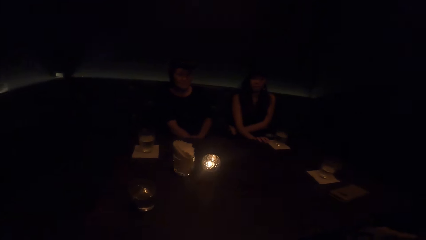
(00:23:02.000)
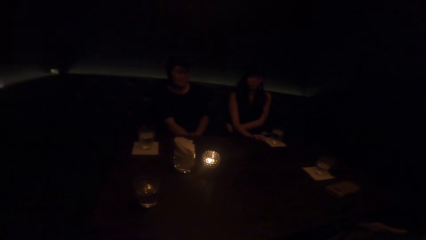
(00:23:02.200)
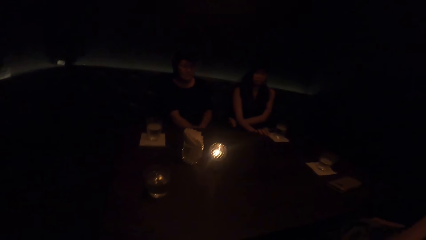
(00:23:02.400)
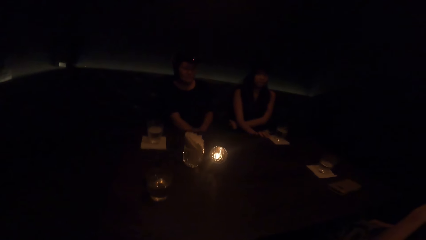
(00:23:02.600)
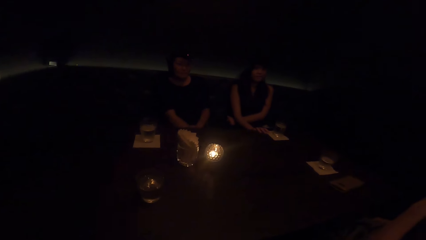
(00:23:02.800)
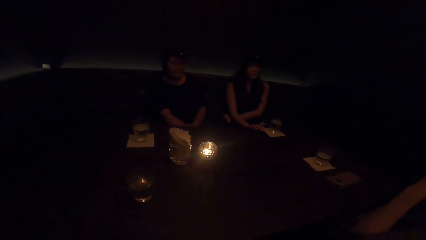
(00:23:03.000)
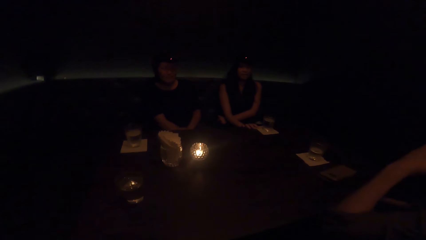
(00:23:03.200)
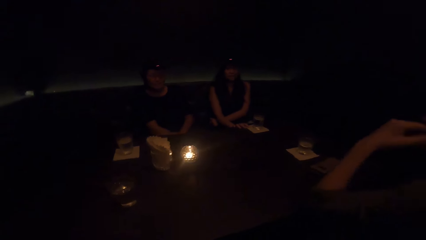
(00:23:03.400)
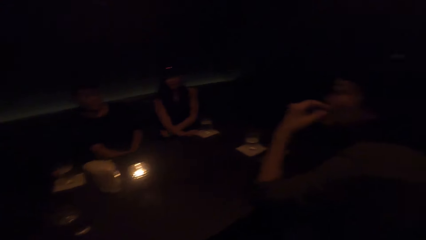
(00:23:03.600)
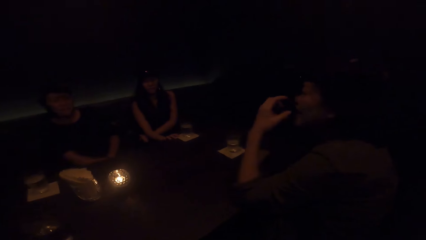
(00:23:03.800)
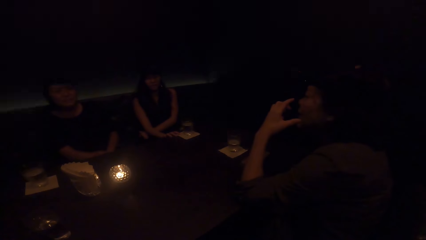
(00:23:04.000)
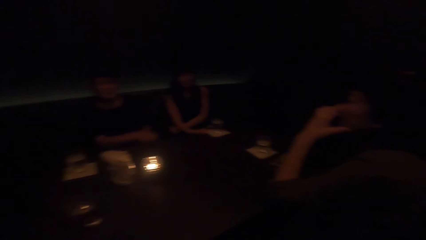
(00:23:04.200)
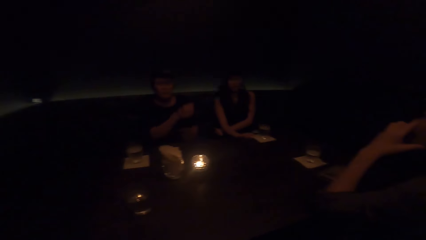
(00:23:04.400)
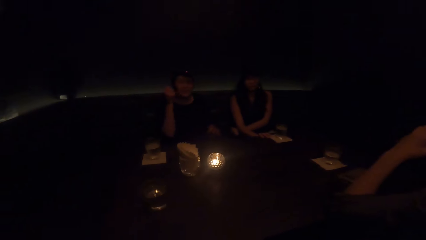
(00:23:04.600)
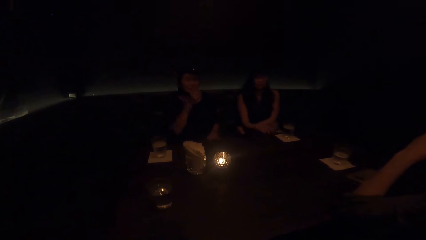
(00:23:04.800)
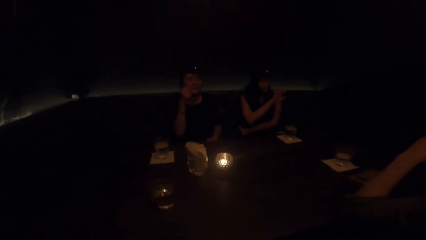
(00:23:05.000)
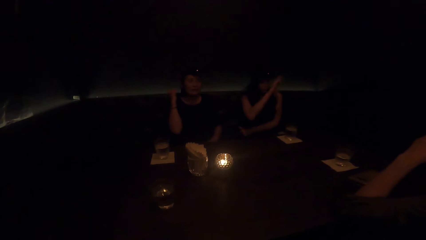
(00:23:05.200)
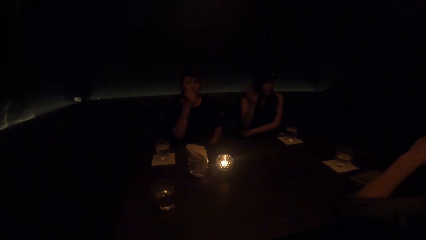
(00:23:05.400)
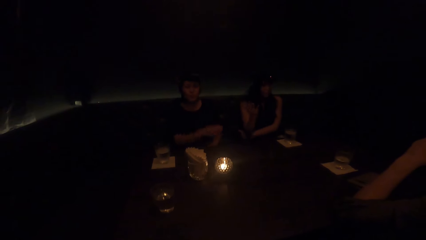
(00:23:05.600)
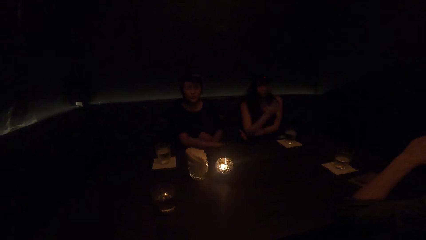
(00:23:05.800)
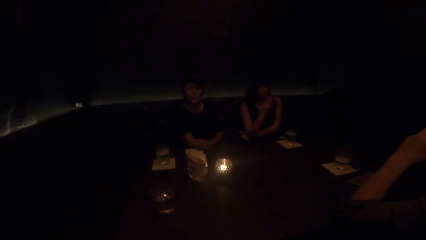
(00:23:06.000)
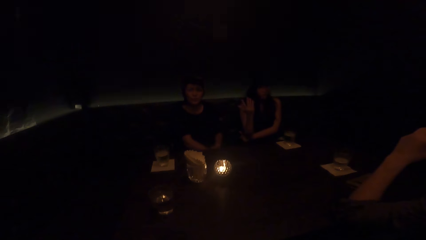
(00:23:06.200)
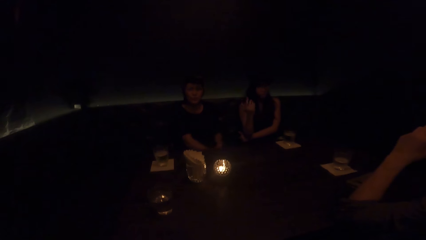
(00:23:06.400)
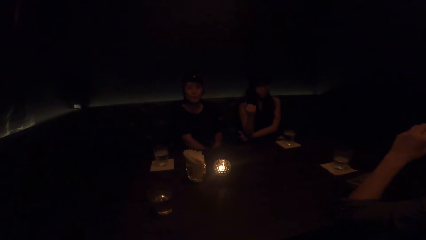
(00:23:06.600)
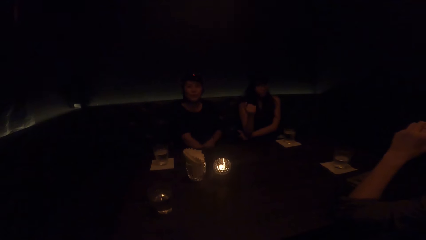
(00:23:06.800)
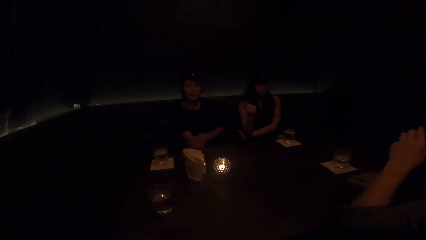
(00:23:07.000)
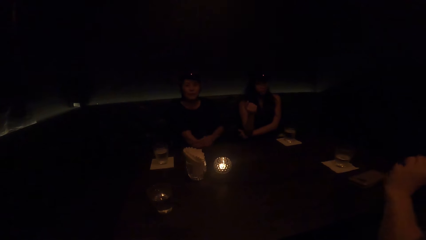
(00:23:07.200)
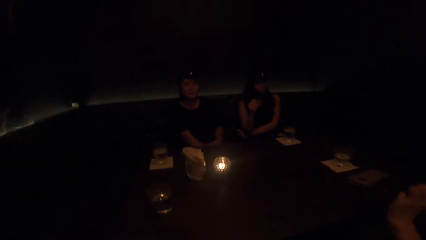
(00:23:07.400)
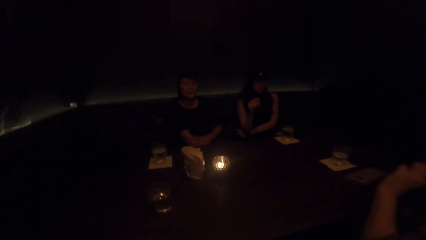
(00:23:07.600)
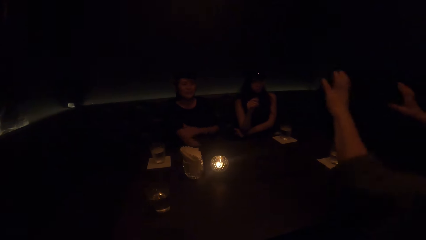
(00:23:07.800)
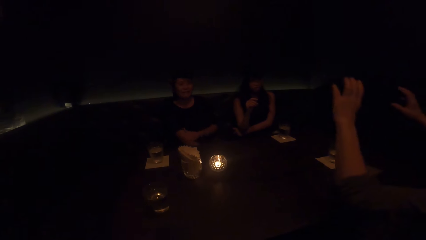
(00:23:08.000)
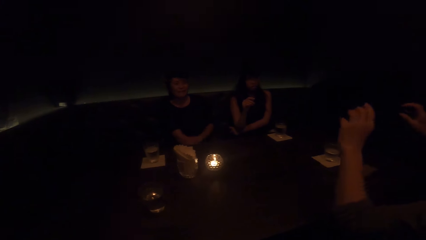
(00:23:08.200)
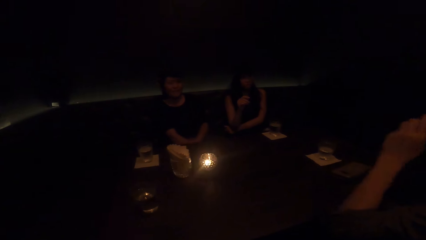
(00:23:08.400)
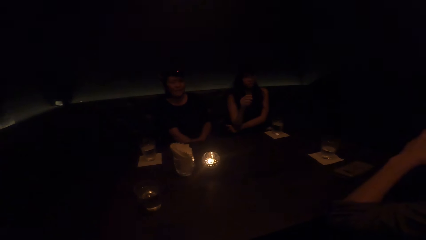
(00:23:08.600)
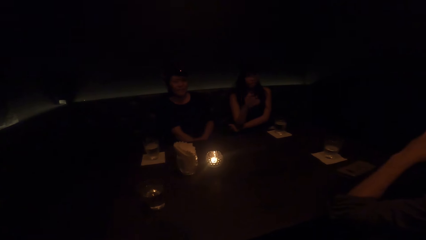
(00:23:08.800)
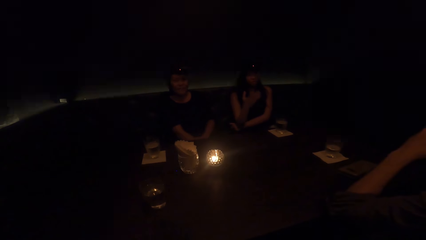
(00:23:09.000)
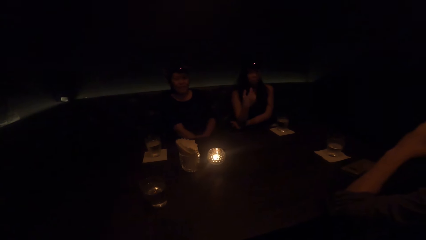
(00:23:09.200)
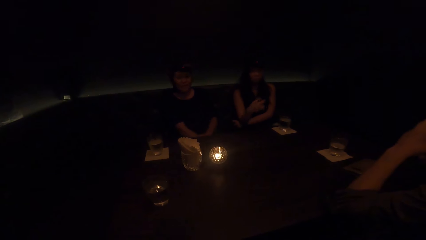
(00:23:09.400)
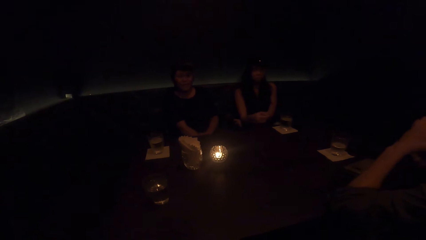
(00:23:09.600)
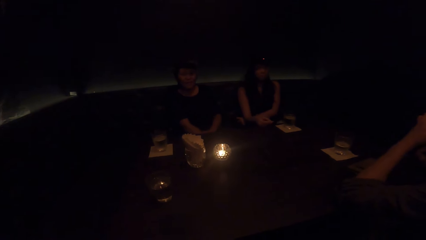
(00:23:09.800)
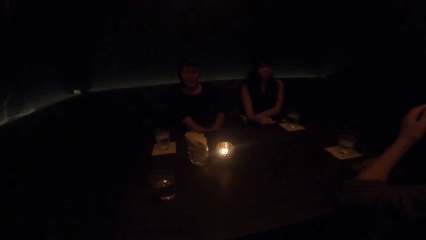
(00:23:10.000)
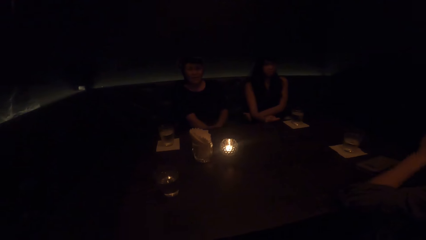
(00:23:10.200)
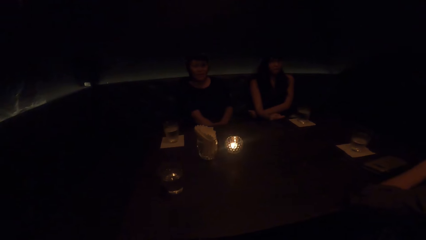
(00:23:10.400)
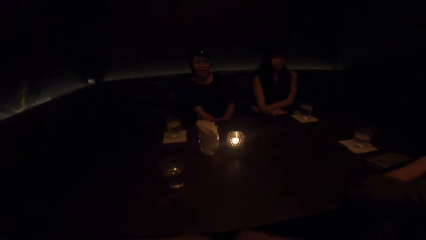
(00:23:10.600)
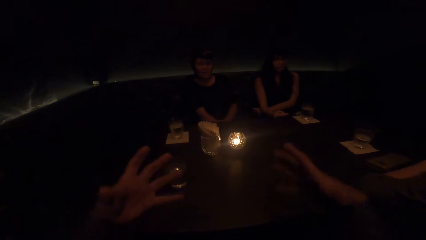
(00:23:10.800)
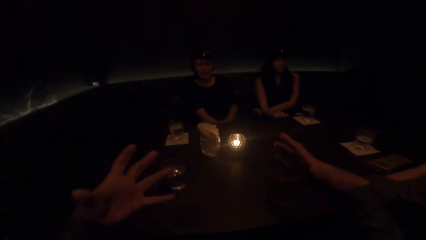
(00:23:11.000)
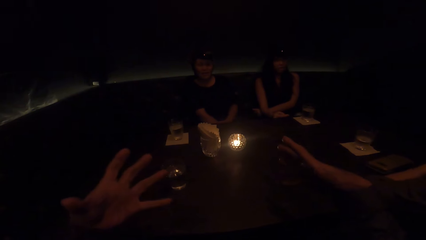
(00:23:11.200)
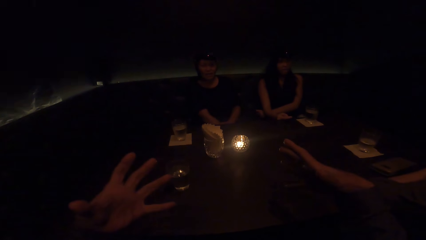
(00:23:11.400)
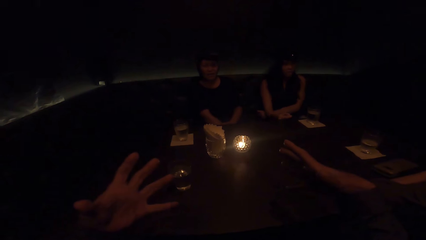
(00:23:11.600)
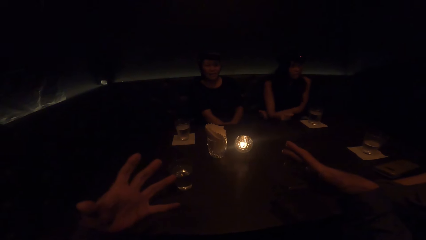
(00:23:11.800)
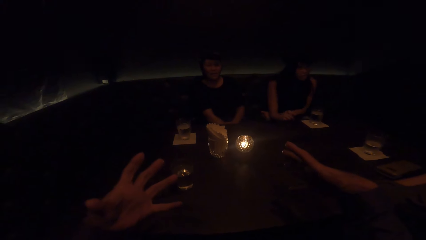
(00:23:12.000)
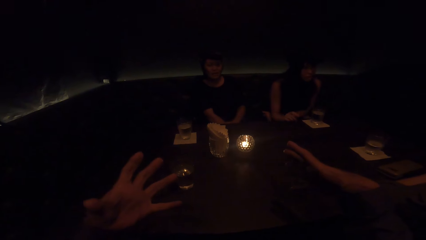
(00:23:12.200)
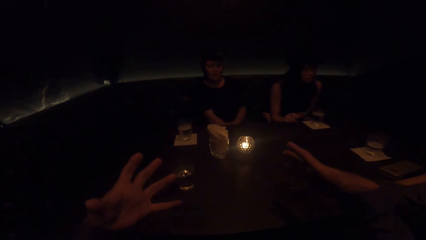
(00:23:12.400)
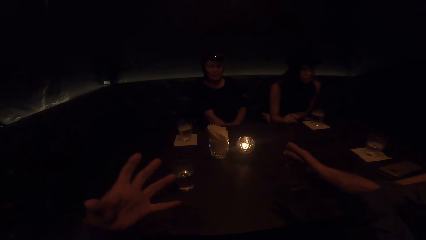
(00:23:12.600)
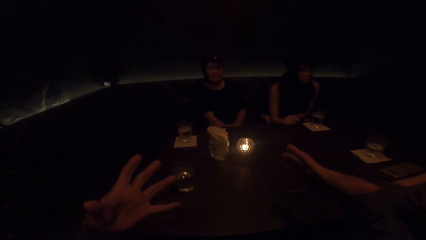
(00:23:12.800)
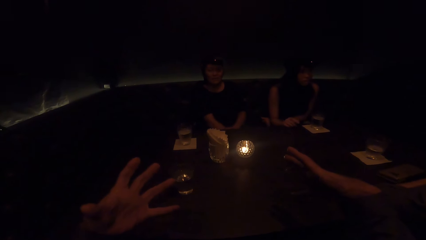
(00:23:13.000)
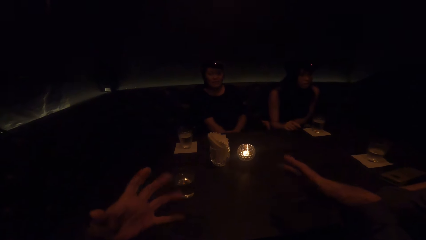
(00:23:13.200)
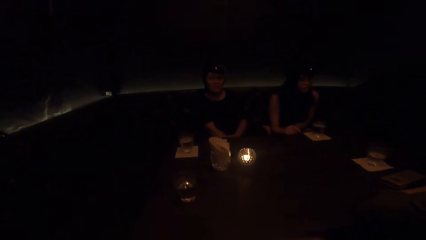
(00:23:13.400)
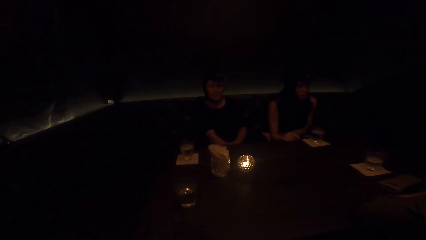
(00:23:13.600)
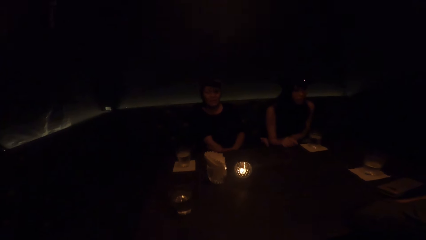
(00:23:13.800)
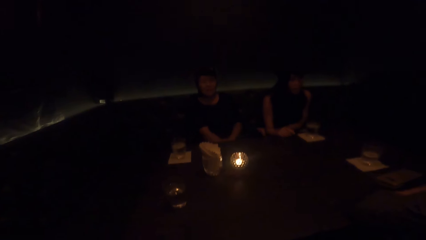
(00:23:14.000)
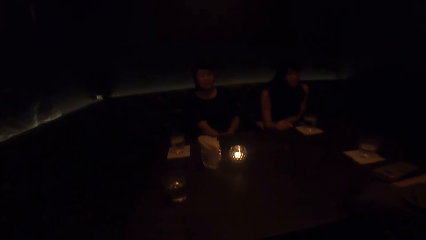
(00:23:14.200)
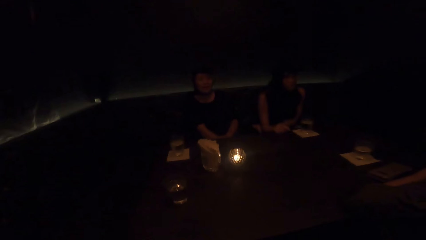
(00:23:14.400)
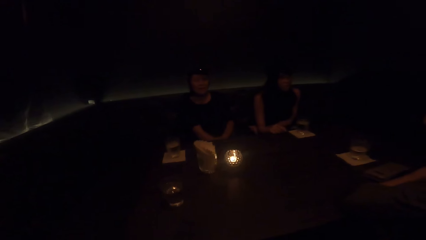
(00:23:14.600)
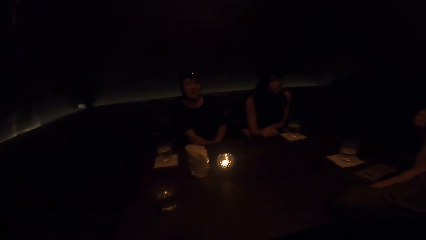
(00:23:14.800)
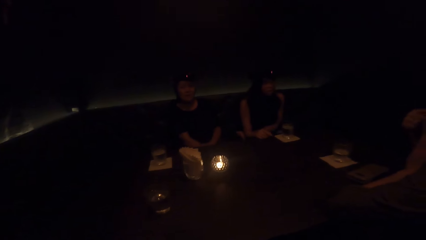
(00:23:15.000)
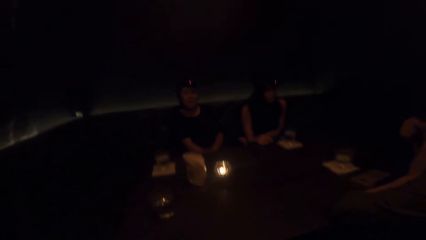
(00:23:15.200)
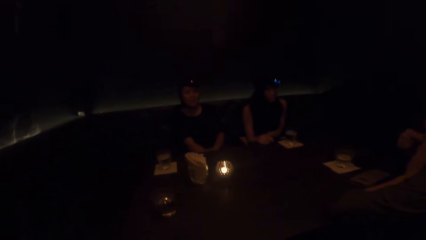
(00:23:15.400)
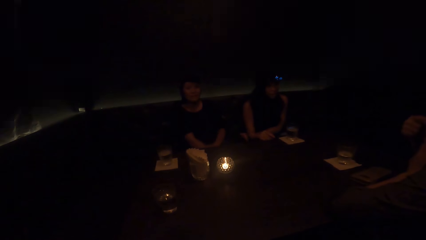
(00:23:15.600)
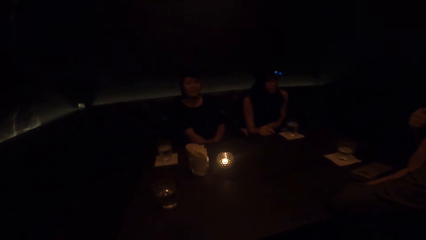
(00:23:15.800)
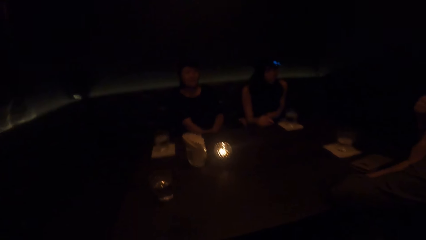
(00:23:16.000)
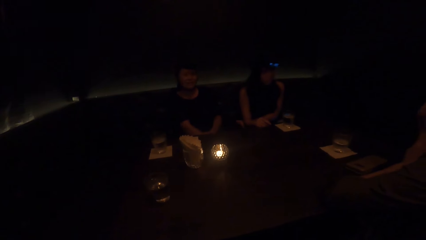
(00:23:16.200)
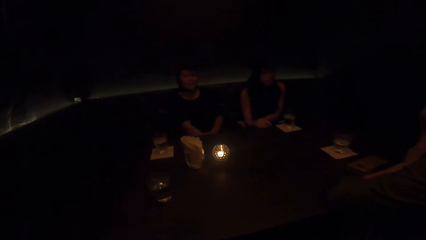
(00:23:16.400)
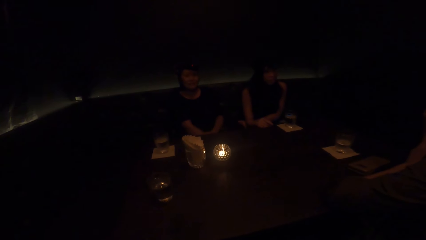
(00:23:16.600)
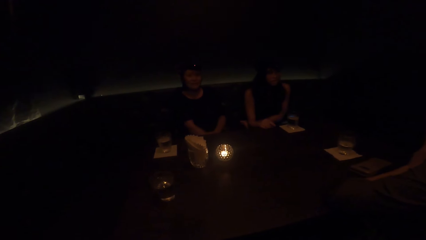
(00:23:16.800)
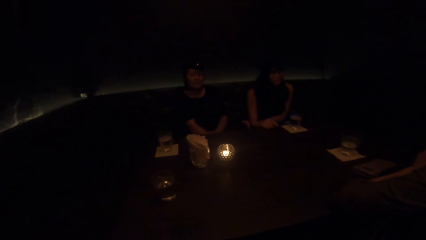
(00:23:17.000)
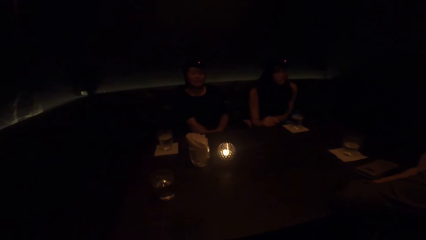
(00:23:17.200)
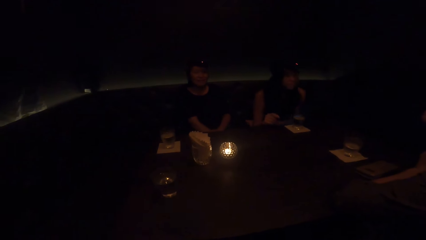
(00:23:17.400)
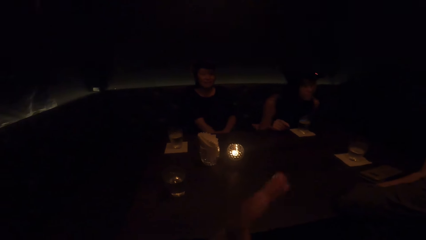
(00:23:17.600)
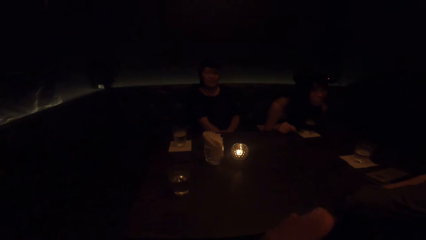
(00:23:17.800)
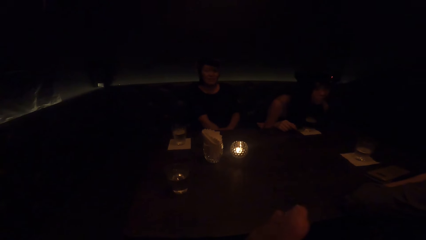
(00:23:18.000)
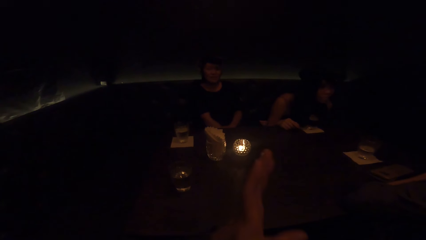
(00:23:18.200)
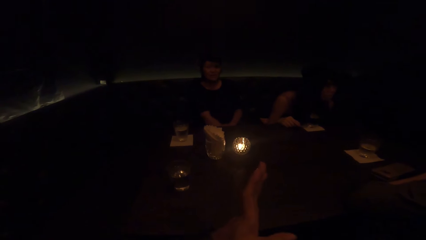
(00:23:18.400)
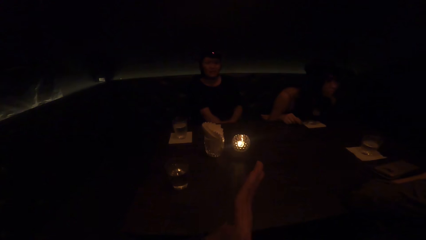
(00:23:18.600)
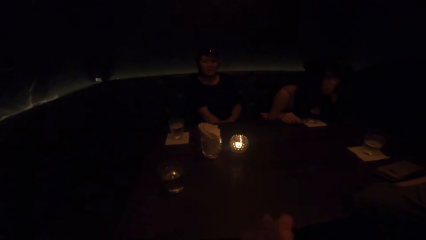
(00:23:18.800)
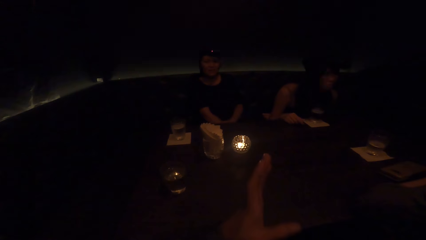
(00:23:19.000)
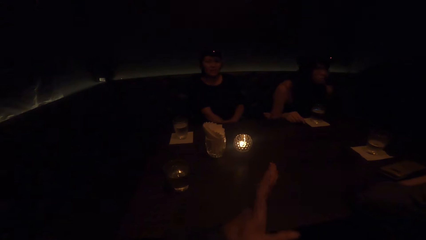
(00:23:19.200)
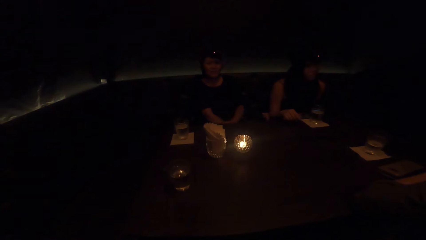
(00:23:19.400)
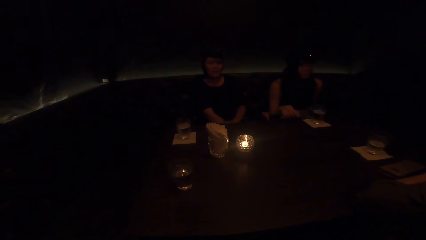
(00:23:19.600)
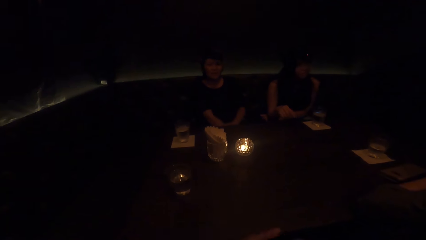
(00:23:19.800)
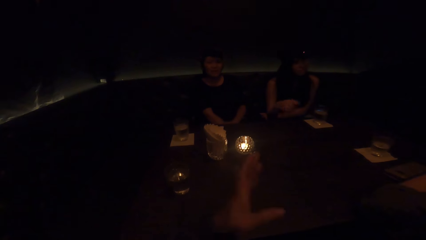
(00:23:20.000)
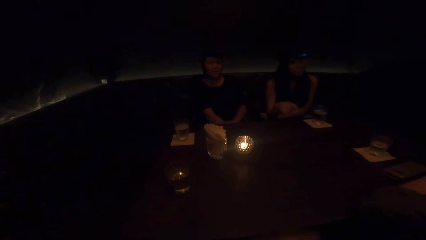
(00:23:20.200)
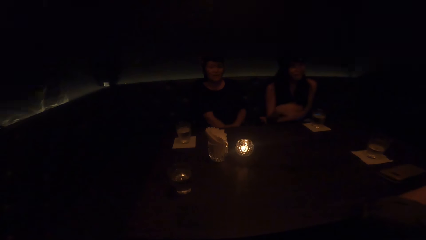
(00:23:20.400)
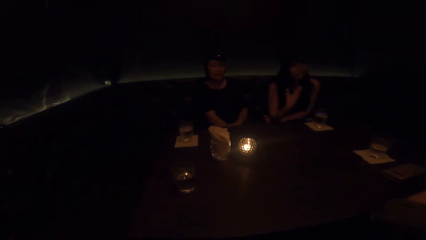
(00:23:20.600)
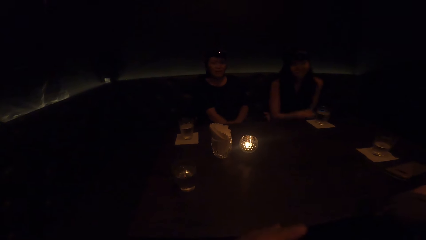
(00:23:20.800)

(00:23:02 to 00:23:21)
A woman stops demonstrating with both hands. Another woman moves her hand. A third woman converses. A woman demonstrates with her right hand. Another woman demonstrates with her right hand. The first woman stops demonstrating with her right hand. A woman puts down her hand. A woman lifts her hand up. The woman stops demonstrating with her right hand. The camera wearer communicates. He illustrates with his finger. He demonstrates with both hands. He interacts. A woman looks at a person. Another woman looks at the camera wearer. A woman interacts with another woman.
